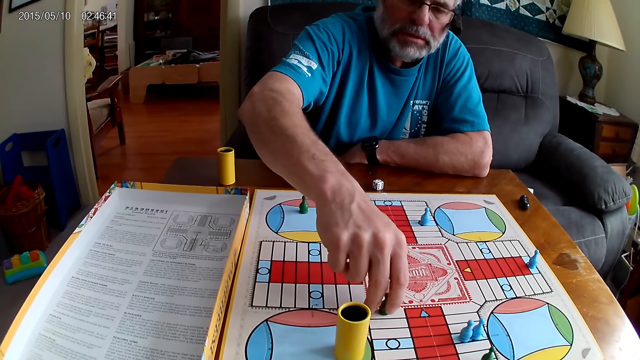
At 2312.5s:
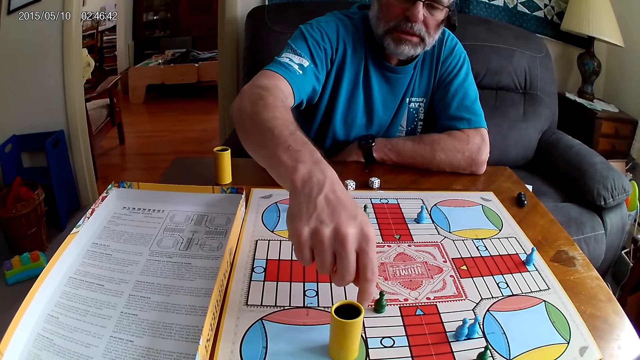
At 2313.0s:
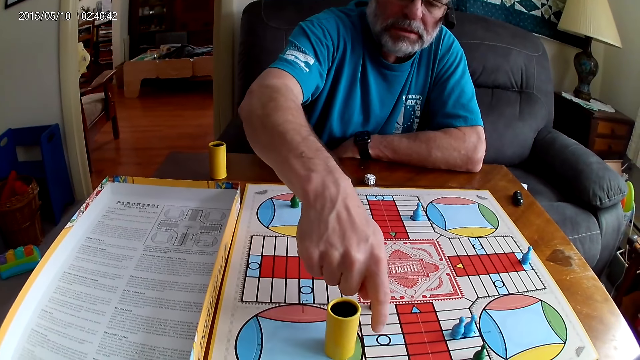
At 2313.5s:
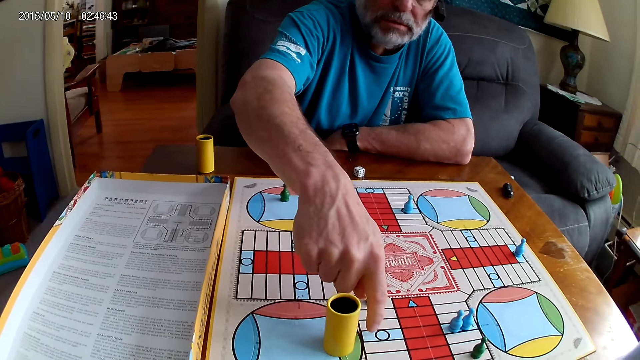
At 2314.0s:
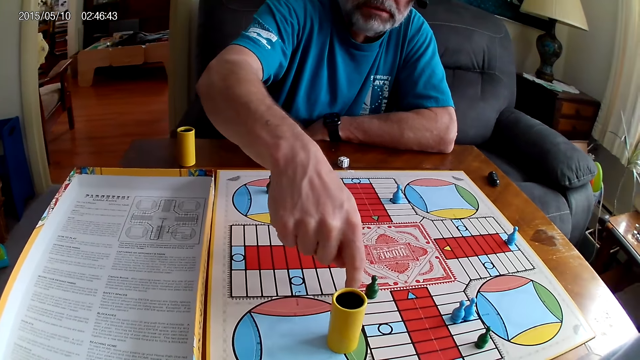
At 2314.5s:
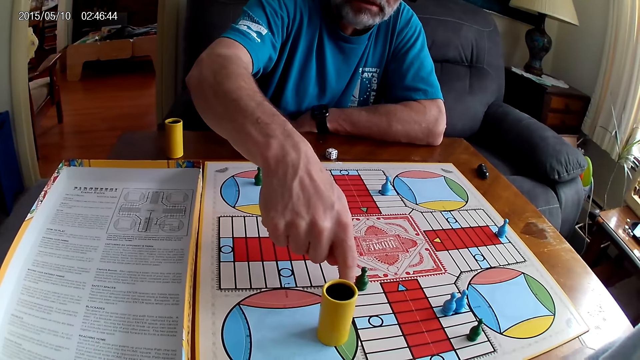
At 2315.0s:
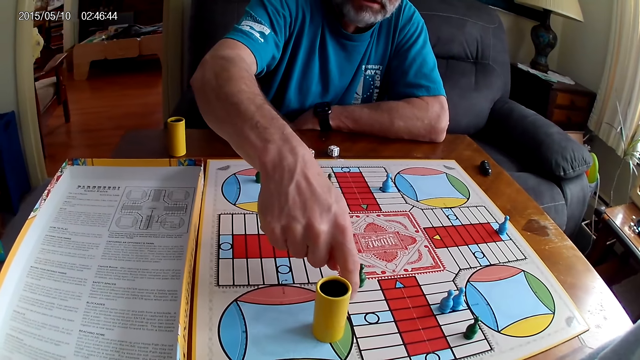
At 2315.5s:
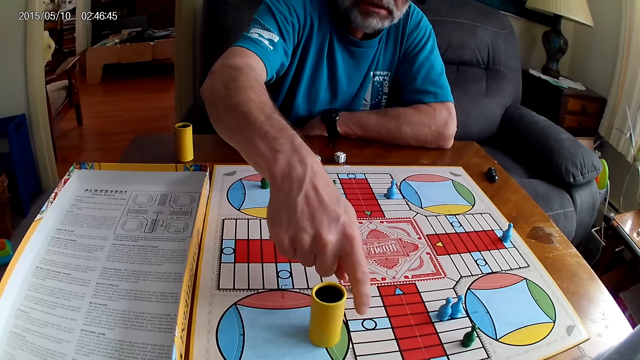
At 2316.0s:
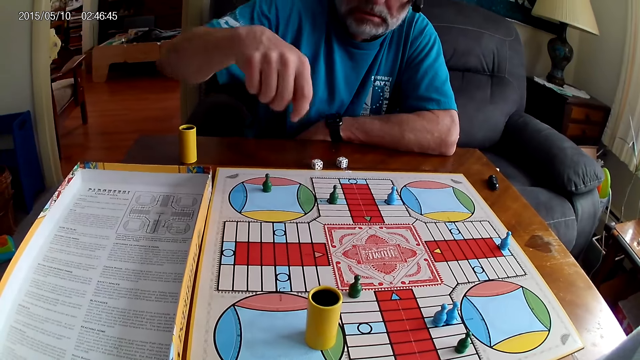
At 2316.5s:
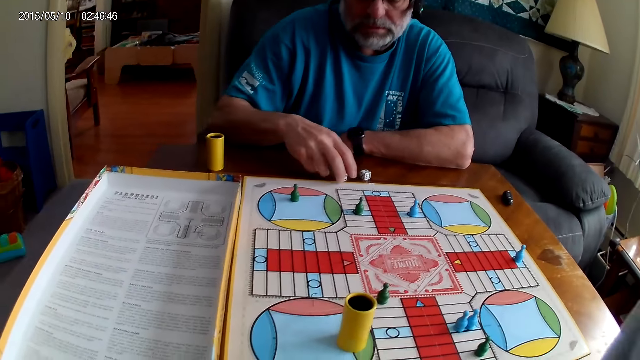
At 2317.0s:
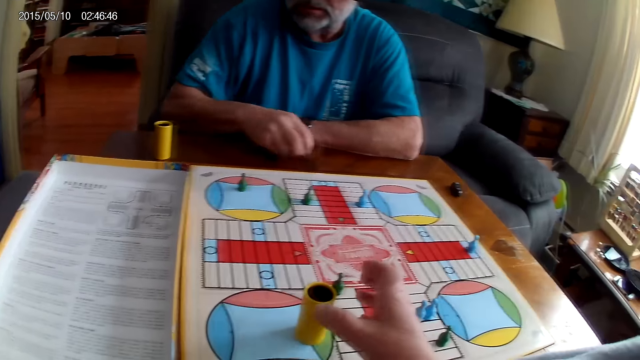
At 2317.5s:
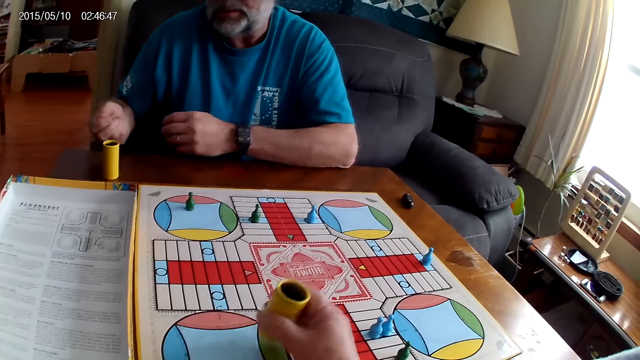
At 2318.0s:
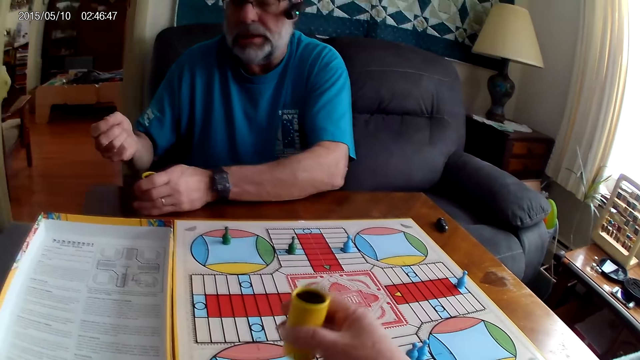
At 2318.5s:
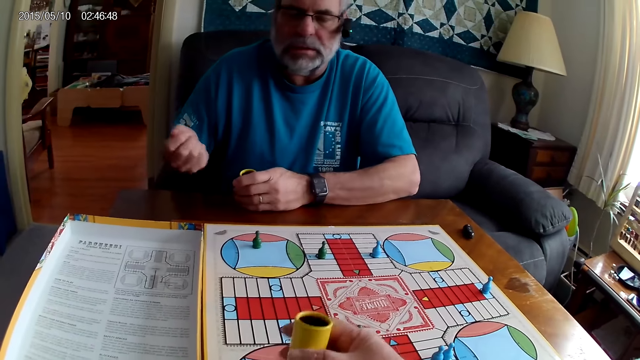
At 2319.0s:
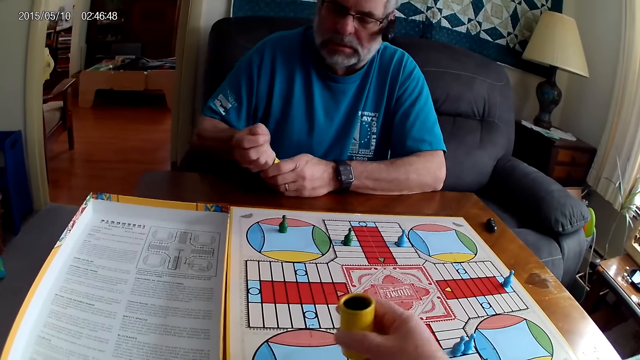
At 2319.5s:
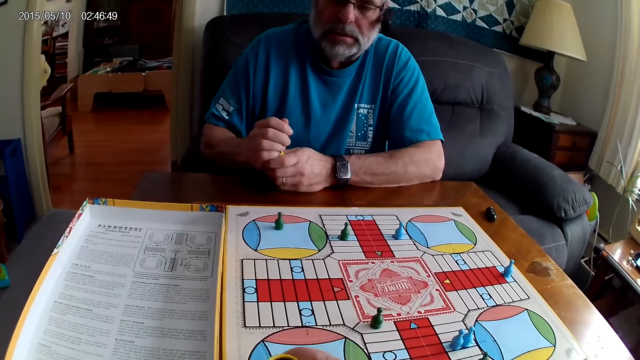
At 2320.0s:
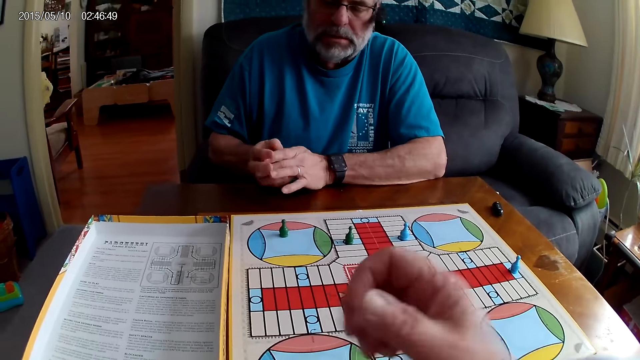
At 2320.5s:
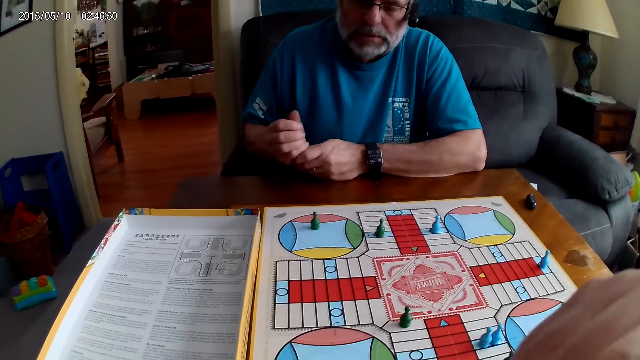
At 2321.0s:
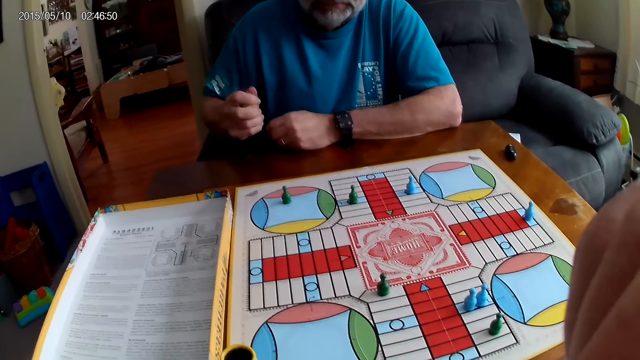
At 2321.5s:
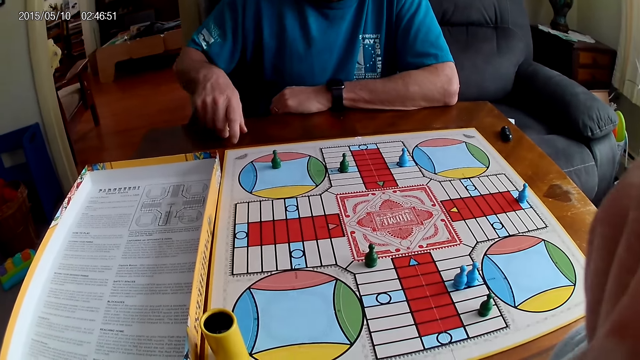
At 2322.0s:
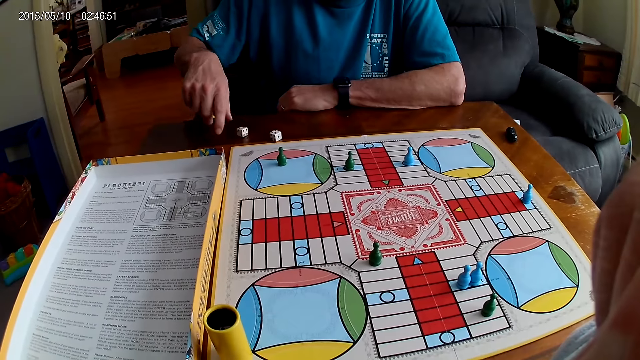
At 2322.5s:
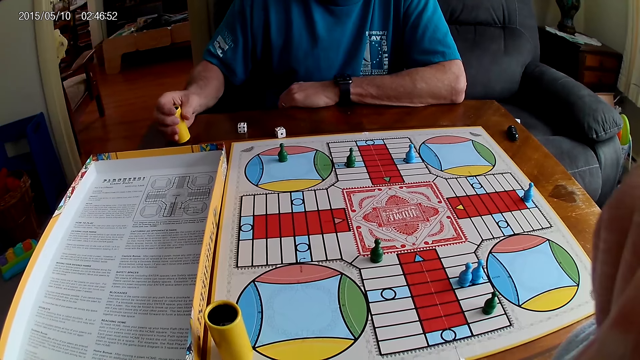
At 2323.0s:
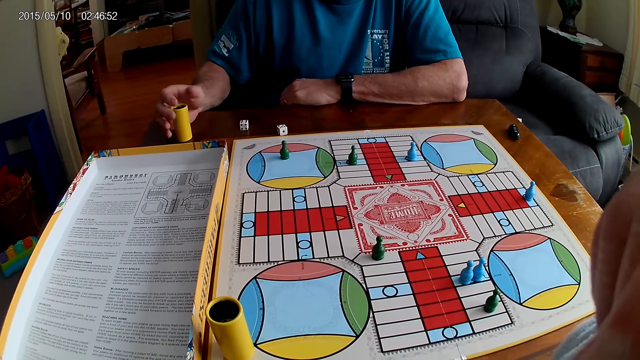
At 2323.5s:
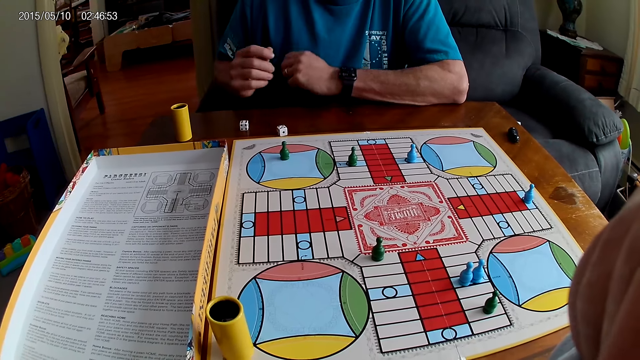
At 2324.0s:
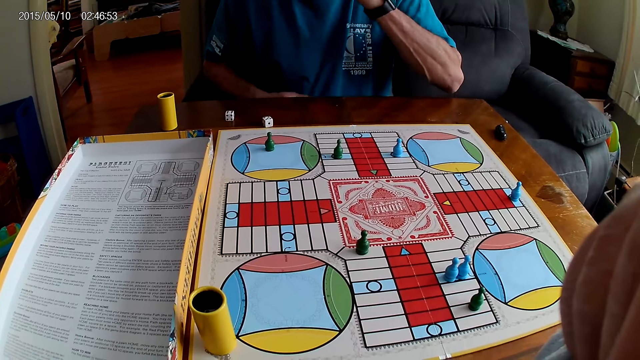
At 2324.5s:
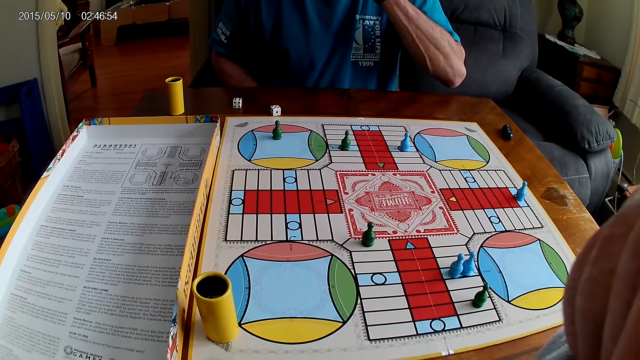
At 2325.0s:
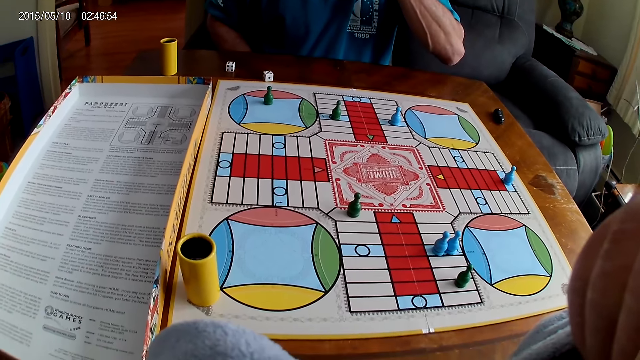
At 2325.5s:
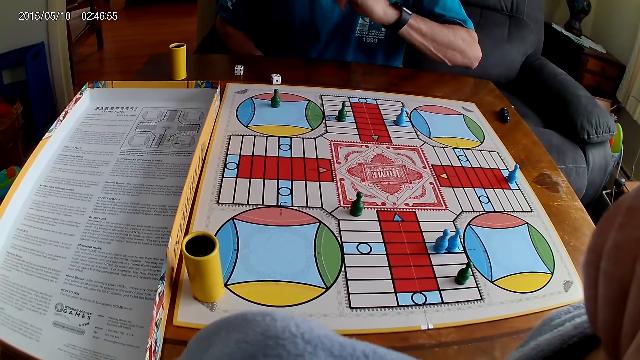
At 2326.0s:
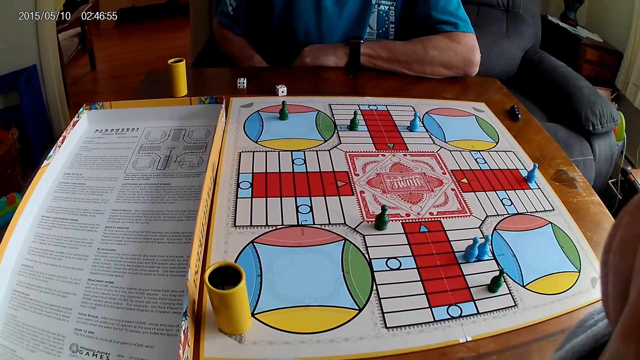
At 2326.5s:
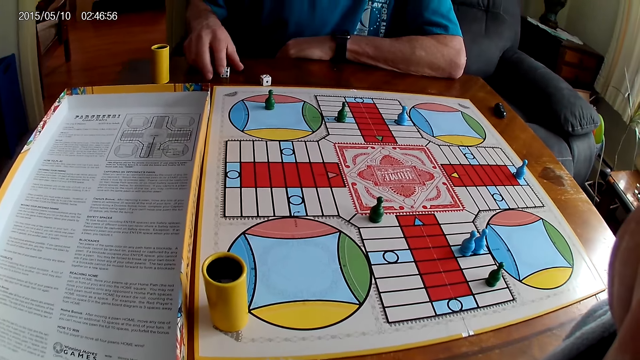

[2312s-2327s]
A man places a Ludo pawn on the board and points at the board. The camera wearer counts steps on the Ludo board with chess. The man counts the boxes and takes the dice from the Ludo board with his right hand. The camera wearer picks up the dice shaker and shakes the dice shaker. The man shakes the dice and puts the dice into the dice shaker. The camera wearer places the dice shaker on the board. The man shakes the dice shaker. The camera wearer stares at the board. The man plays Ludo, pours the dice on the table, places the dice shaker on the board and stares at the board.

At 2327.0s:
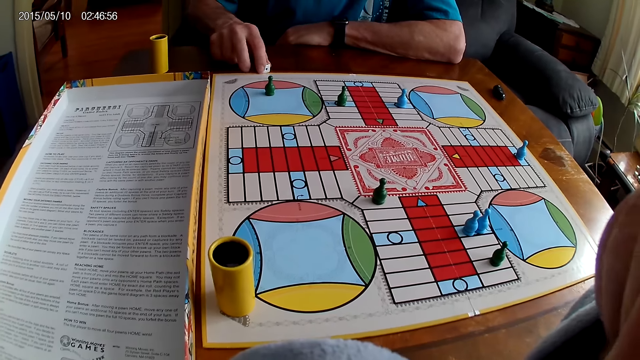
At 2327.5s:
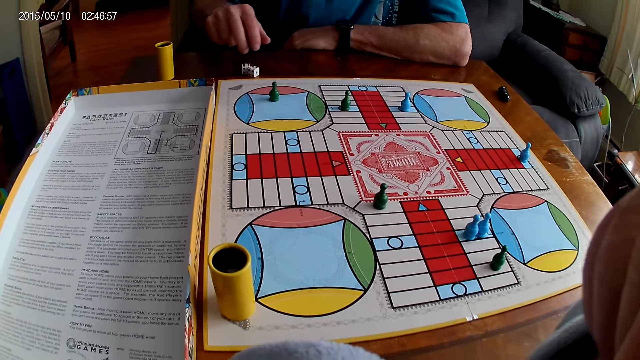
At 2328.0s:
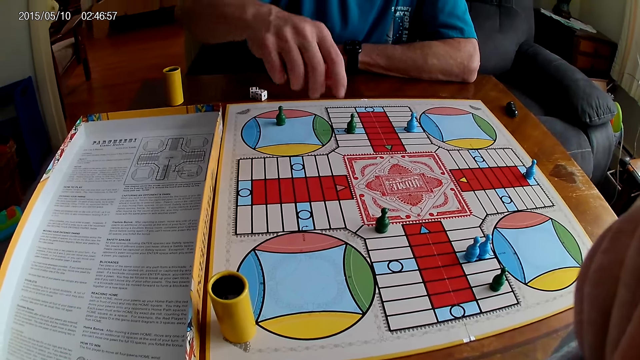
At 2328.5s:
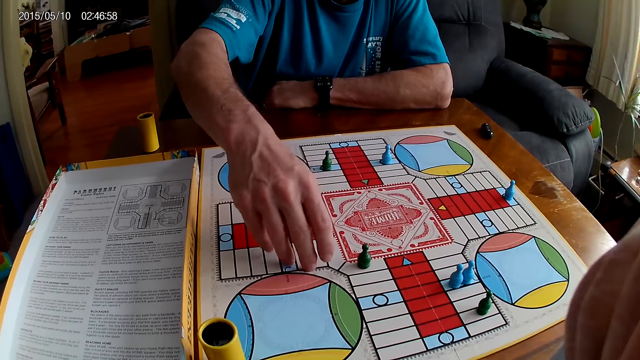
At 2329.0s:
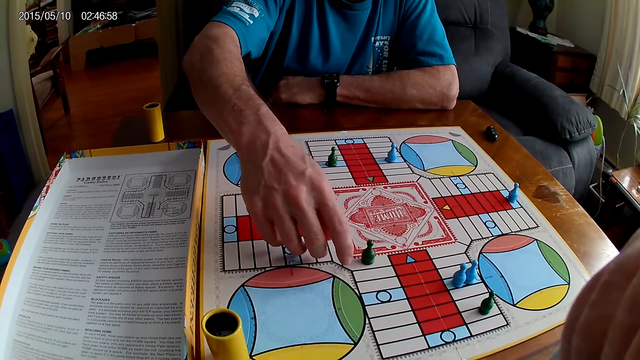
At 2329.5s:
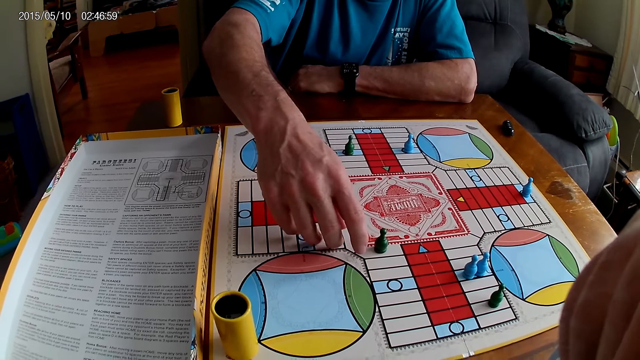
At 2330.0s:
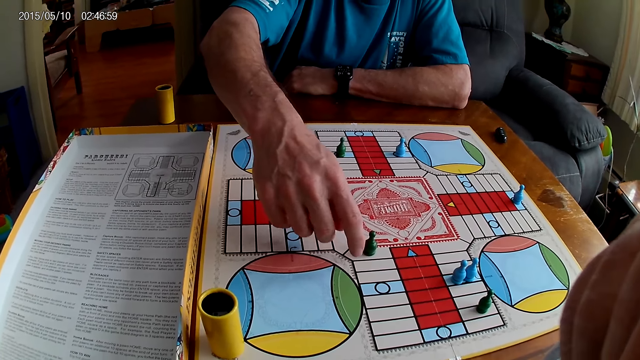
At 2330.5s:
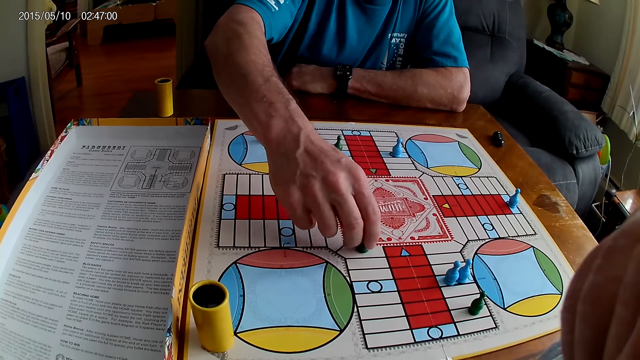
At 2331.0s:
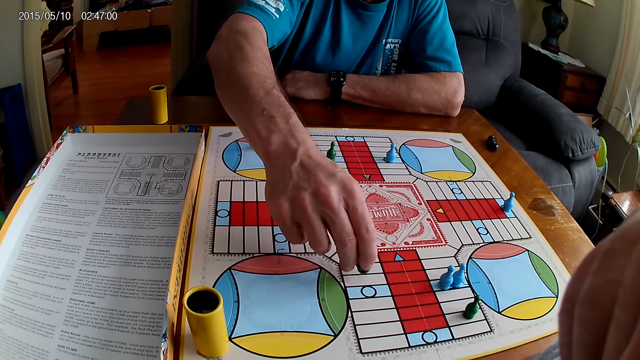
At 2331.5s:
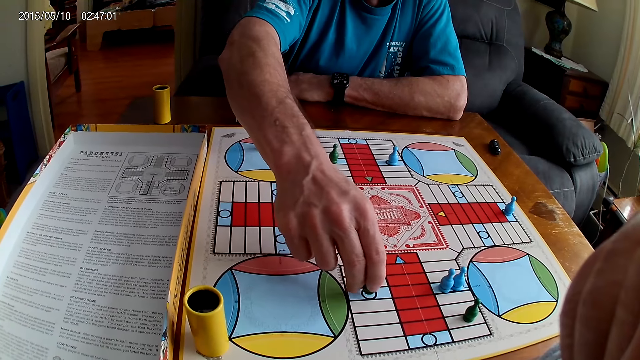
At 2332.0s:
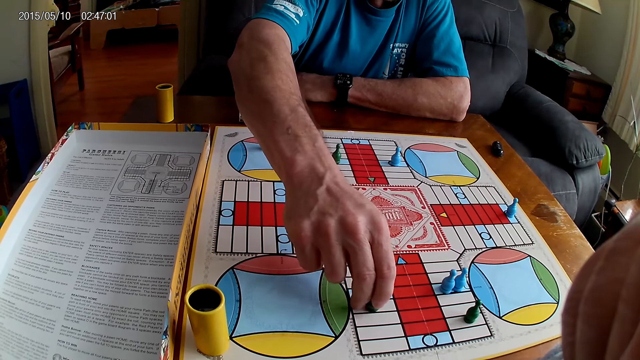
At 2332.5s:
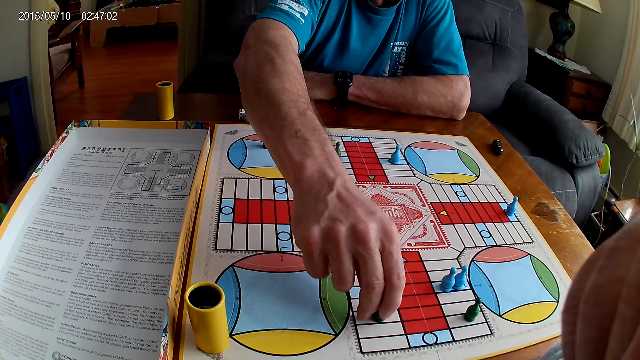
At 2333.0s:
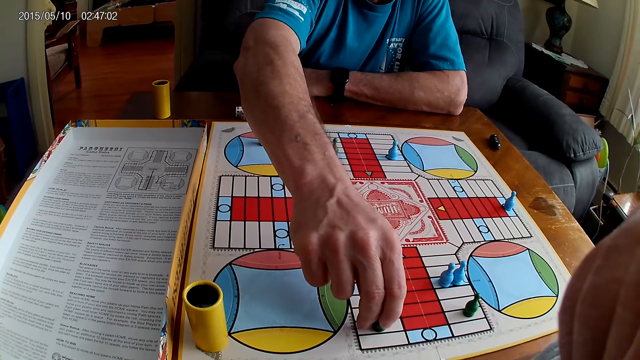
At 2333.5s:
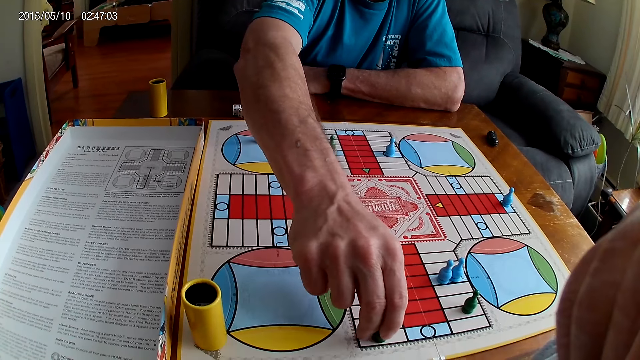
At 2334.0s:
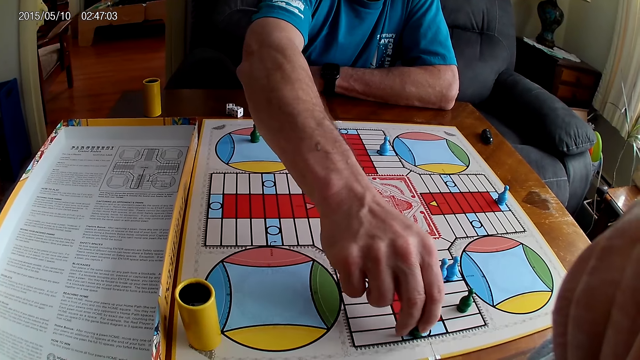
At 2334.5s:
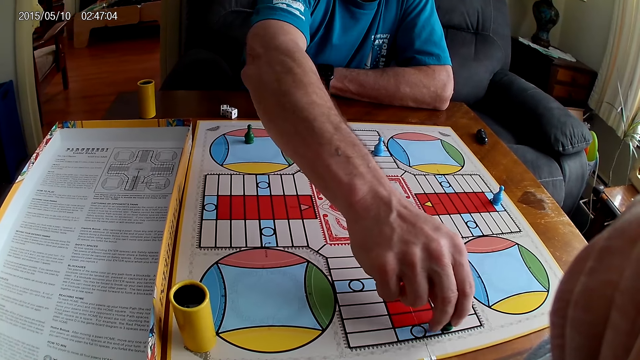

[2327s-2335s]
A man adjusts the dice with his right hand. The man points at the board. The man picks up a Ludo pawn and moves the Ludo pawn on the Ludo board.
